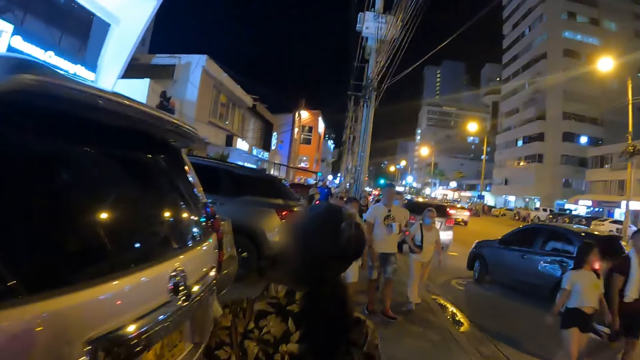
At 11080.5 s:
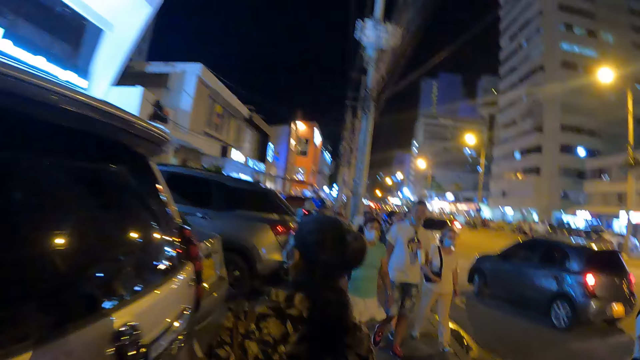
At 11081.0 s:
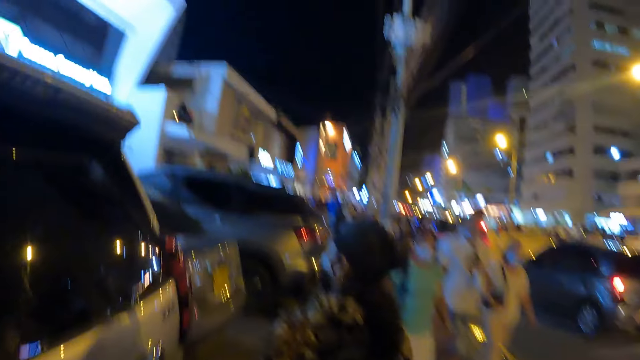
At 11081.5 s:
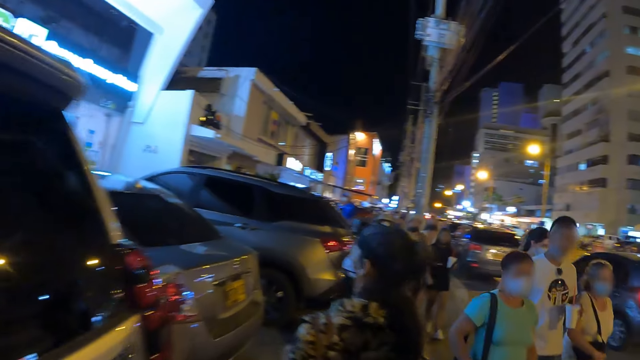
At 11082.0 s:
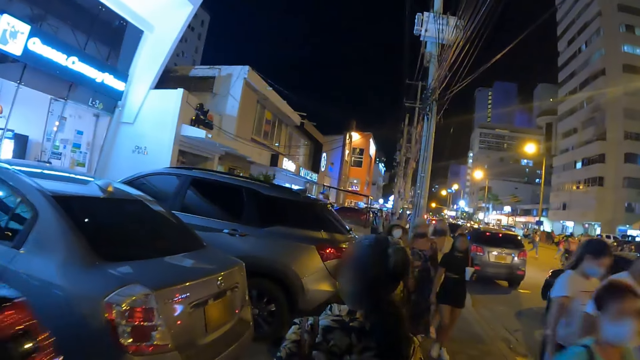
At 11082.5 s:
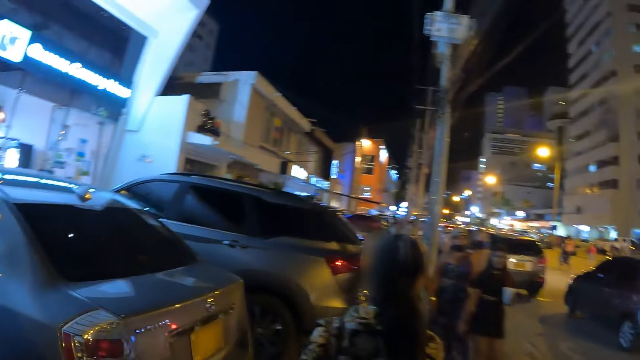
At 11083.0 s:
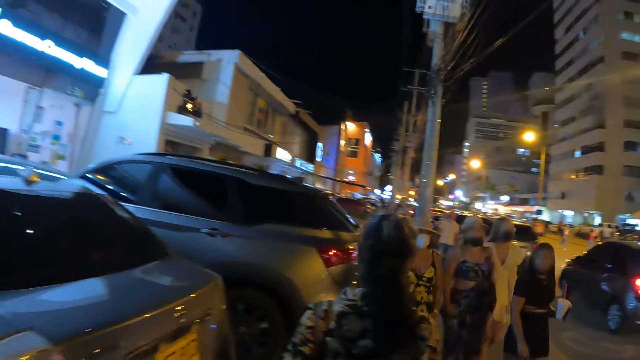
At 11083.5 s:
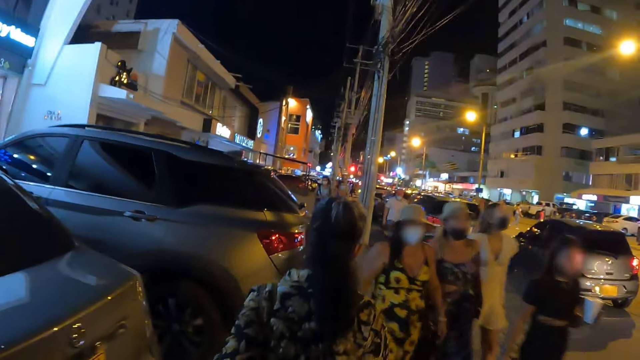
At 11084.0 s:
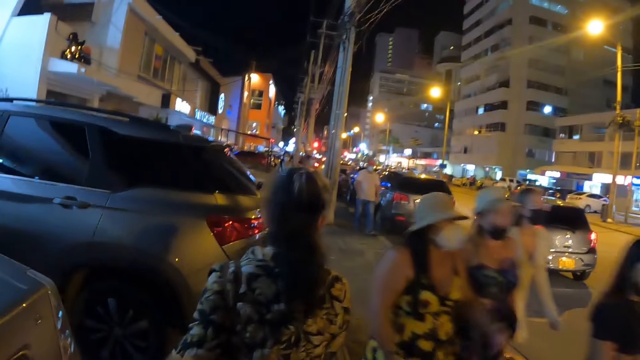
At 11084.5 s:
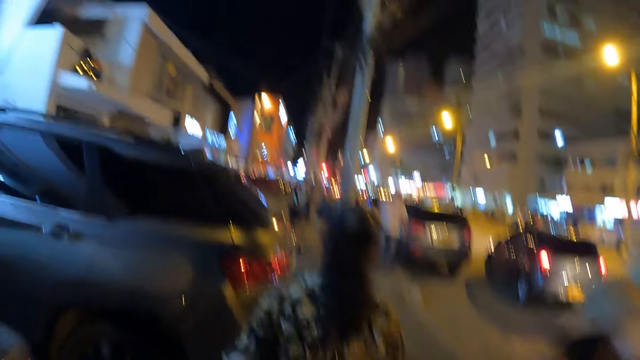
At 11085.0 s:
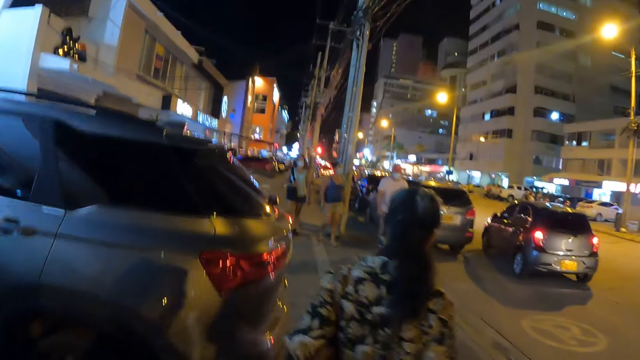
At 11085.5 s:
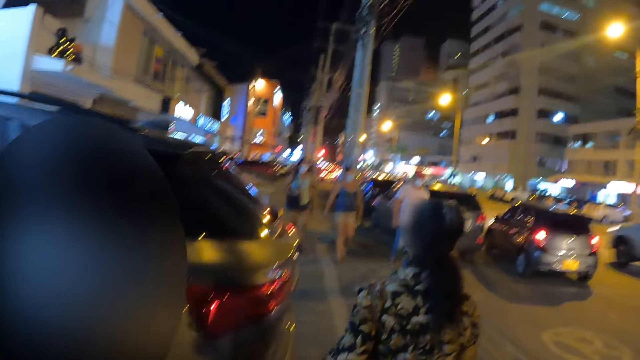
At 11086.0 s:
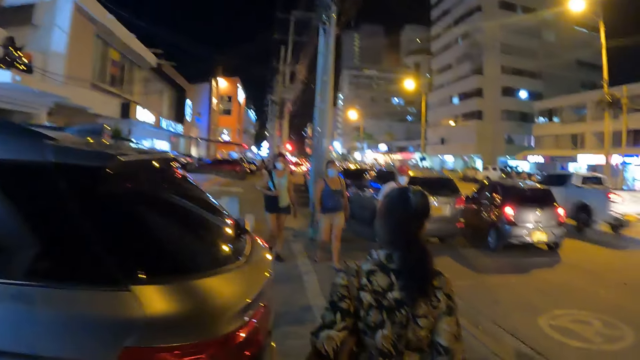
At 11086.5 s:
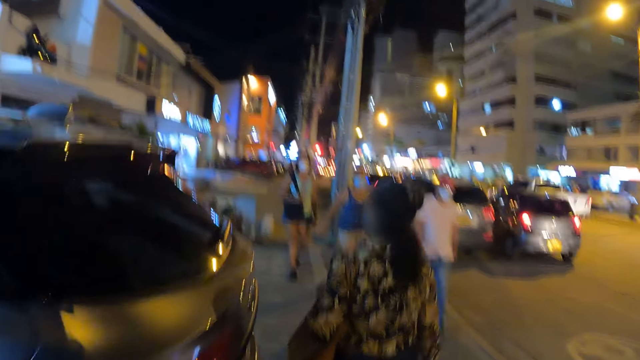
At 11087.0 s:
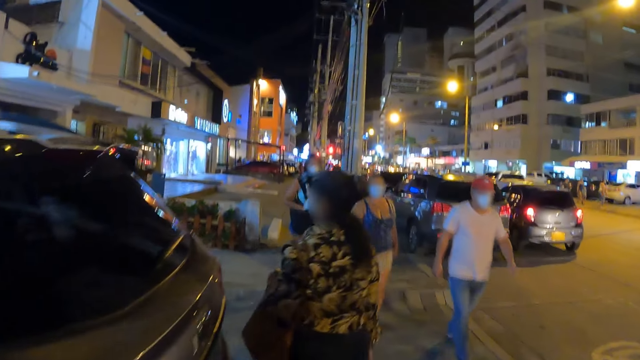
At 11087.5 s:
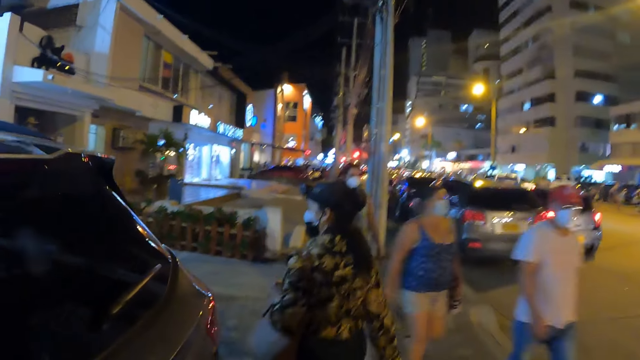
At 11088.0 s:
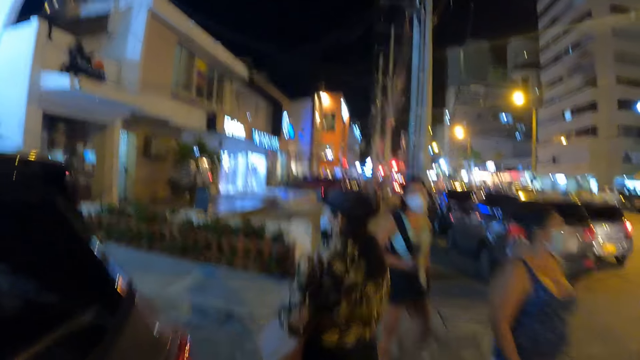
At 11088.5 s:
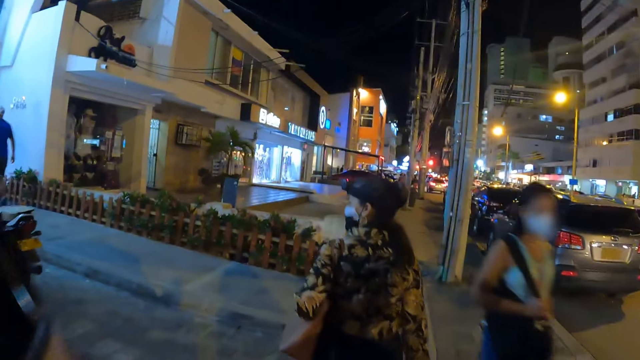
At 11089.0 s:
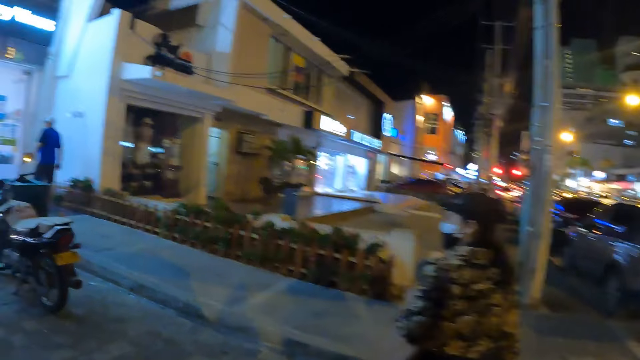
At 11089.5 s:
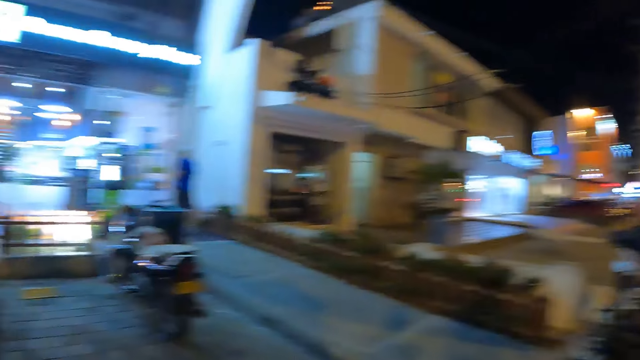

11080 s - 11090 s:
A lady looks around.

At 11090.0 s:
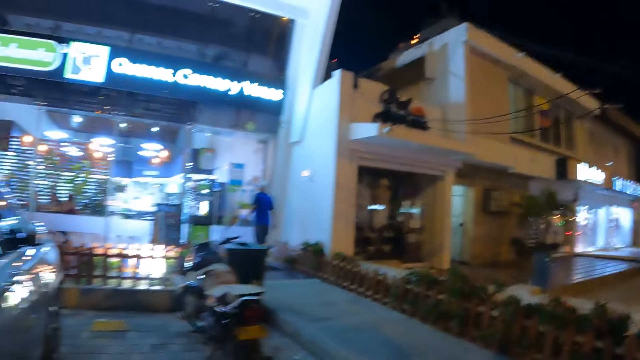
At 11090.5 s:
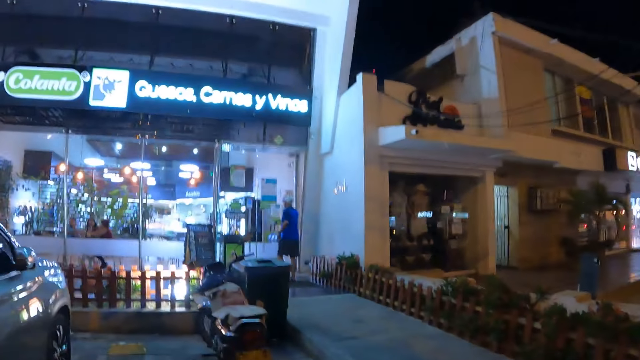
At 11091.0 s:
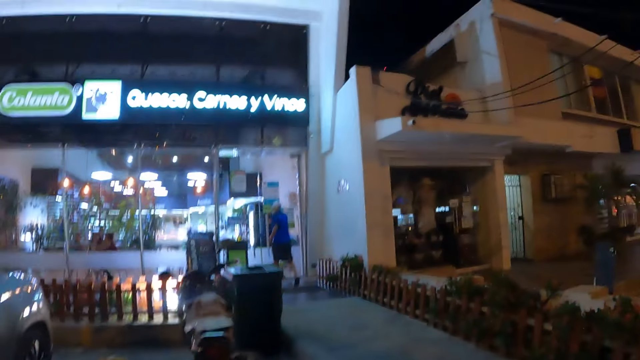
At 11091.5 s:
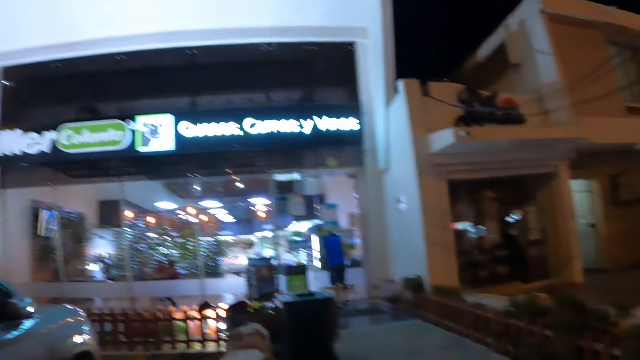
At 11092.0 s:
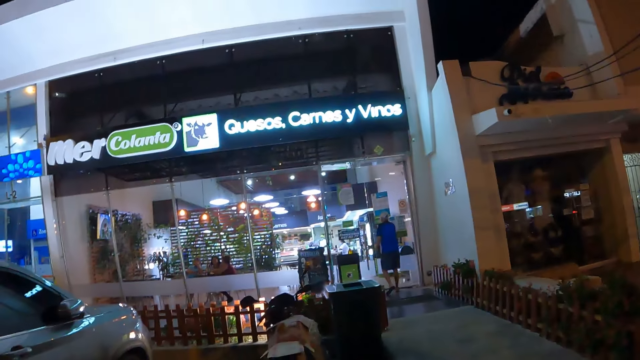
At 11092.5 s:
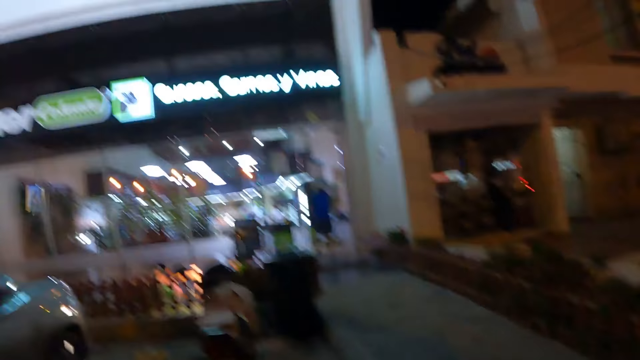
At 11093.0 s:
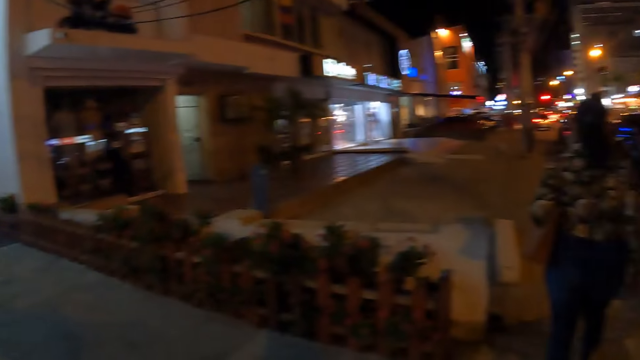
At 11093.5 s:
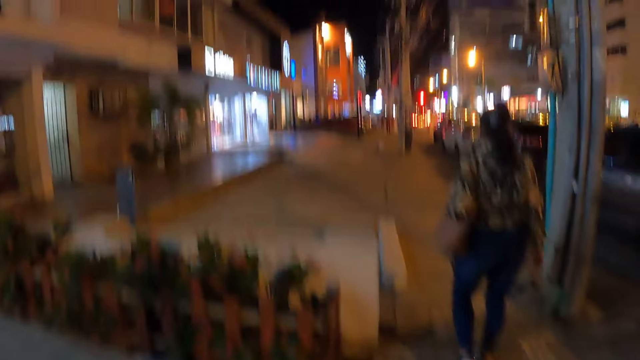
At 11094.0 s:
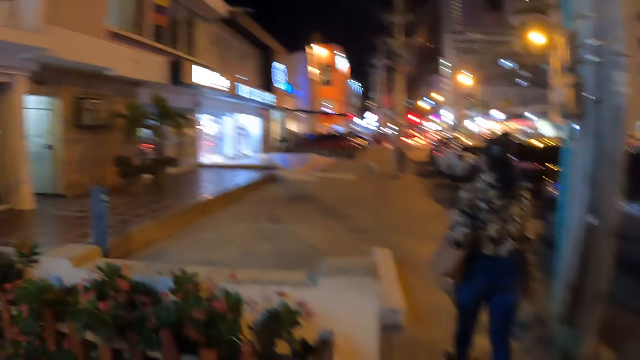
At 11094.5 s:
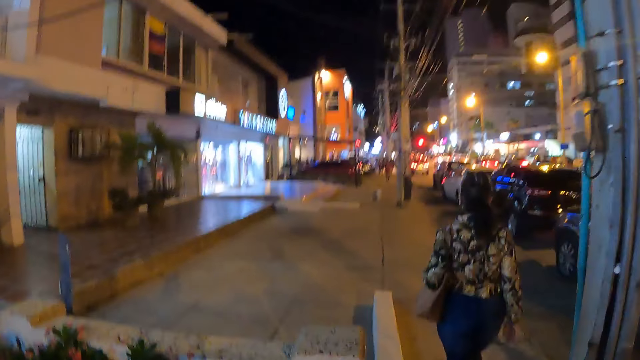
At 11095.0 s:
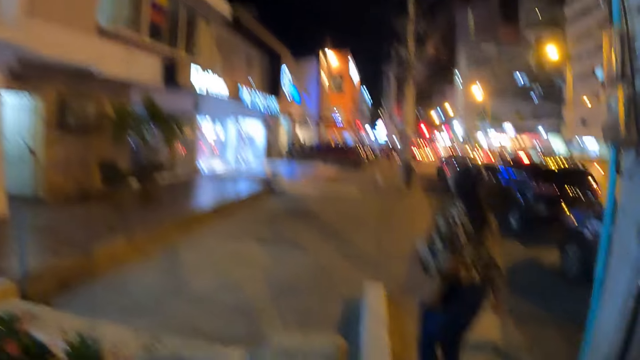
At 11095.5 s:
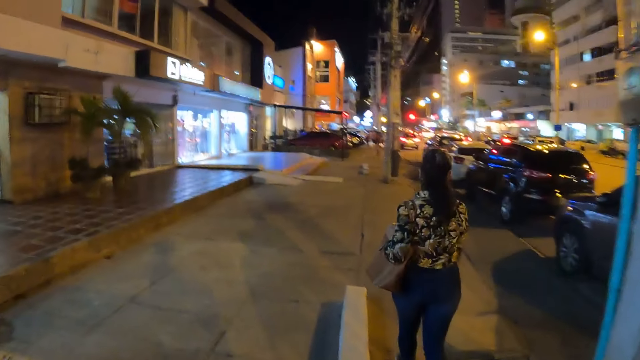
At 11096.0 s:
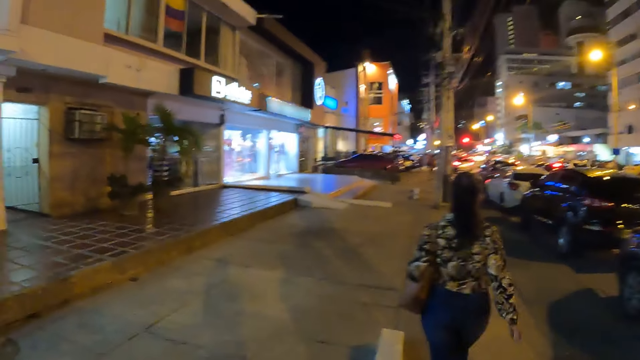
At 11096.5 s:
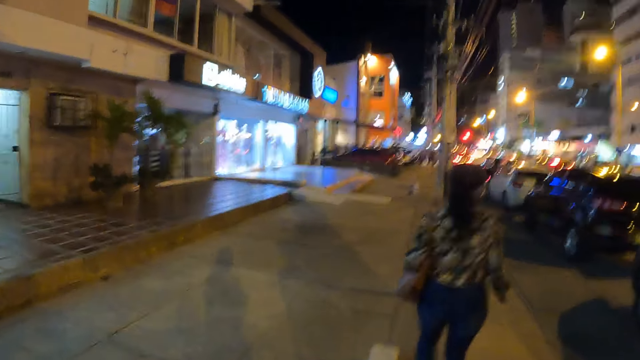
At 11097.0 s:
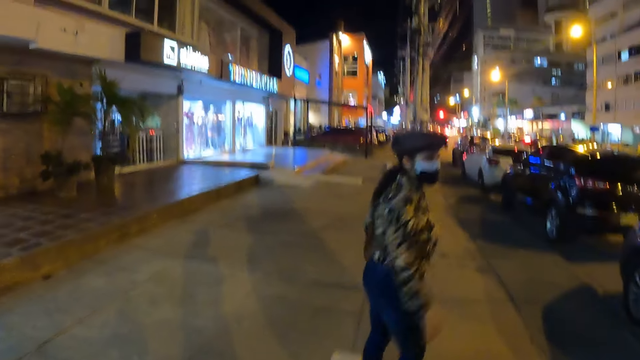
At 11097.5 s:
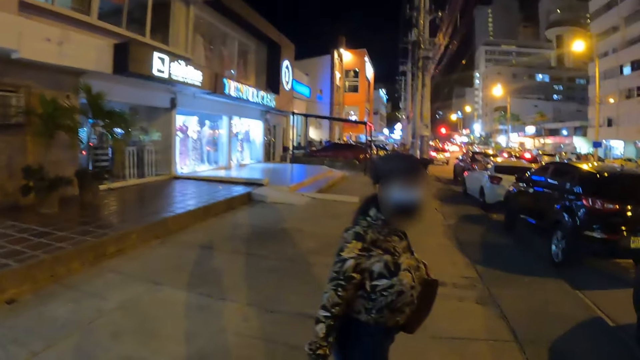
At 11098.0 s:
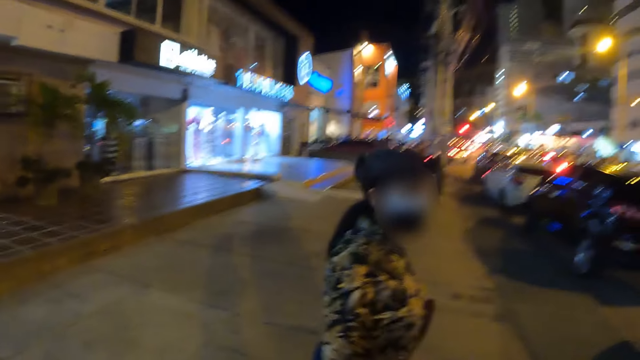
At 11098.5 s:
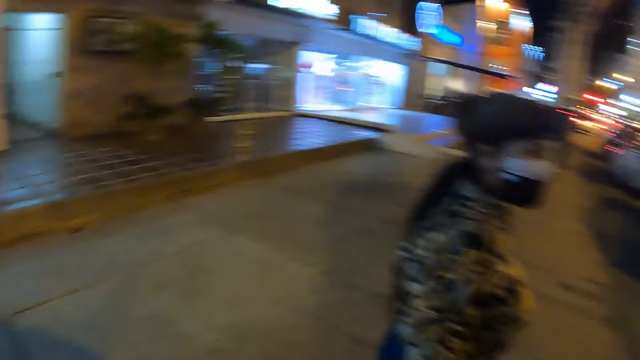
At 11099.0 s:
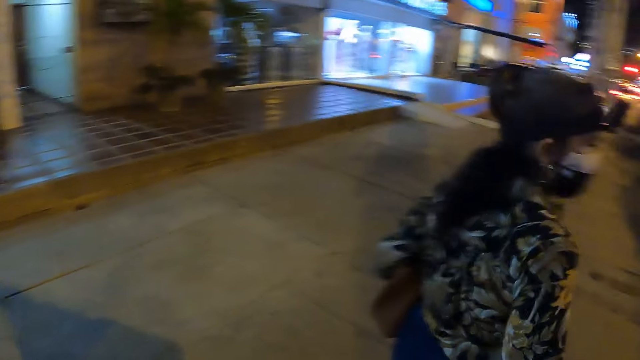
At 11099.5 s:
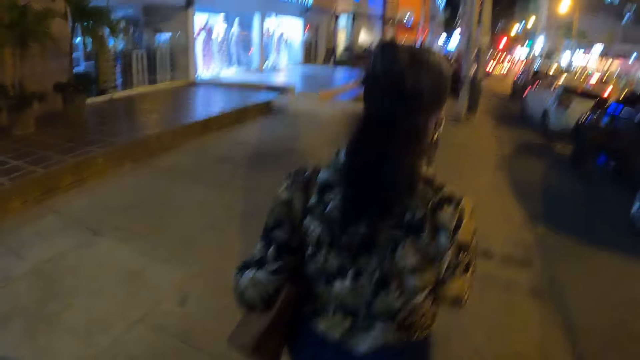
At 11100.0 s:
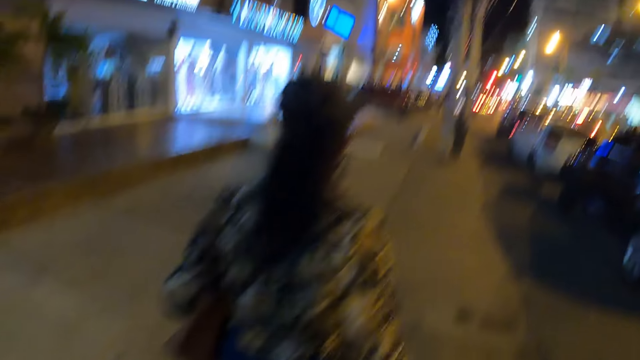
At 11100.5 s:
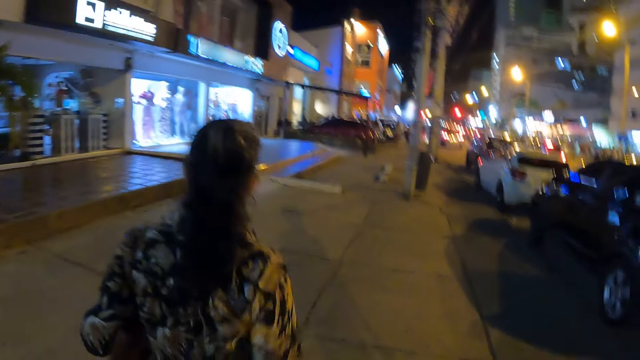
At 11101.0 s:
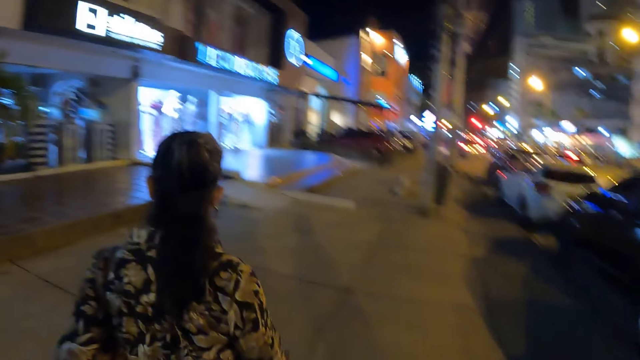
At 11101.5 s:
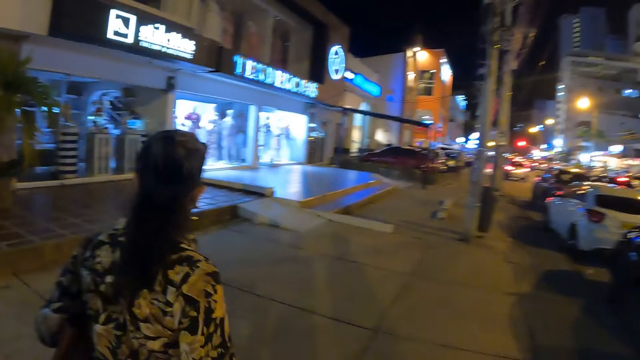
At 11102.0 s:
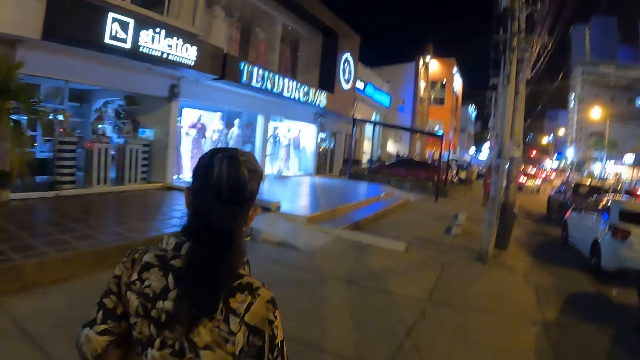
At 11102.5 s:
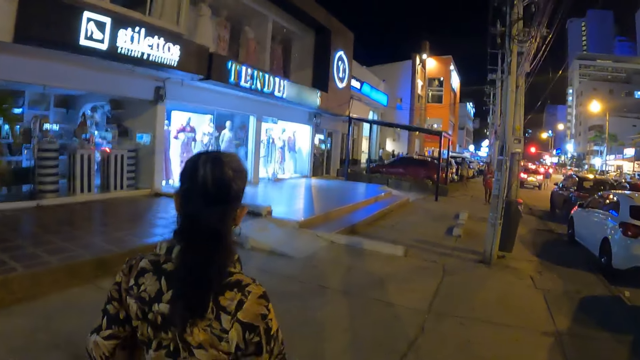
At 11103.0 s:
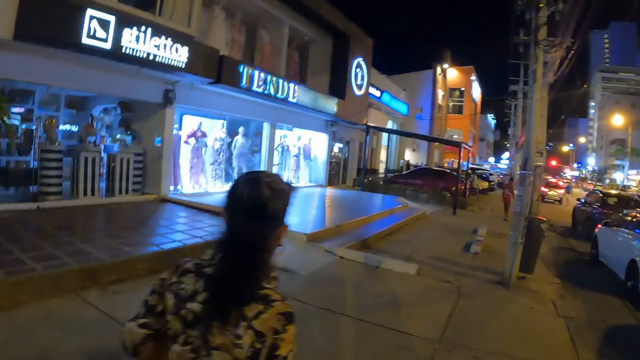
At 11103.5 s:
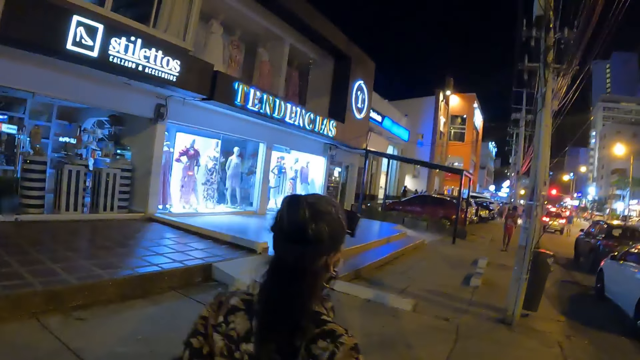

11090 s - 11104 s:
The camera wearer looks around. They stare at a building. A lady looks ahead. The camera wearer looks ahead and walks in the street. They interact with the lady. The lady walks on the sidewalk.
